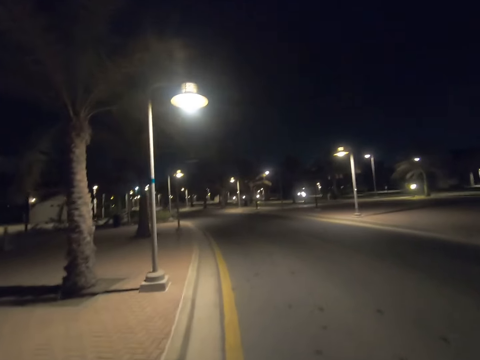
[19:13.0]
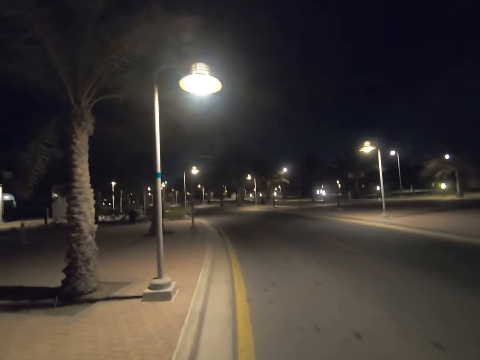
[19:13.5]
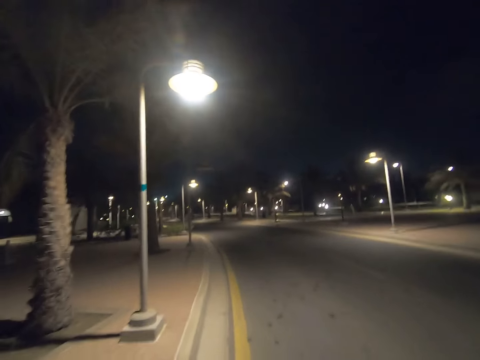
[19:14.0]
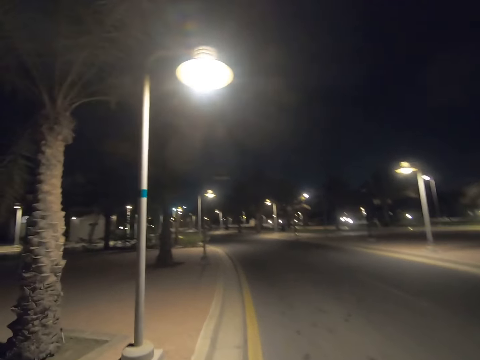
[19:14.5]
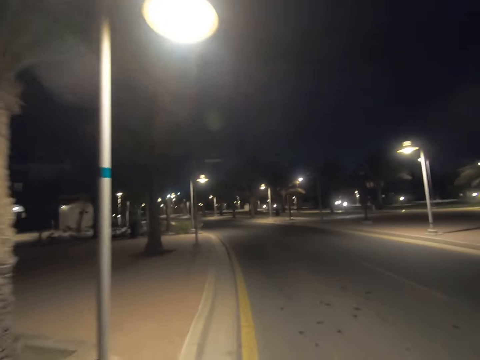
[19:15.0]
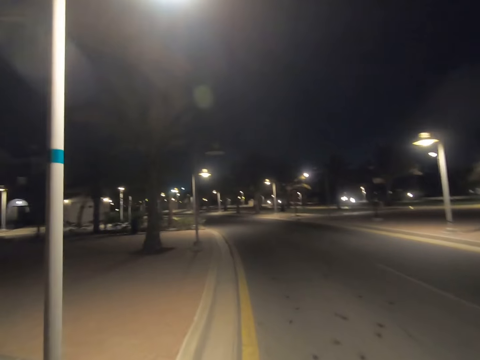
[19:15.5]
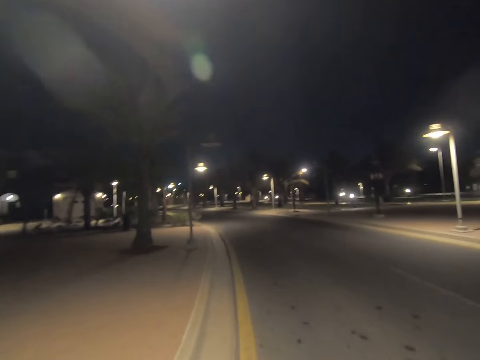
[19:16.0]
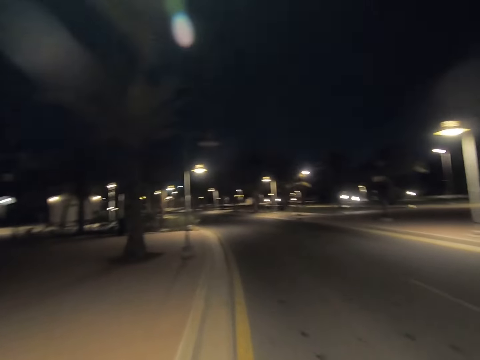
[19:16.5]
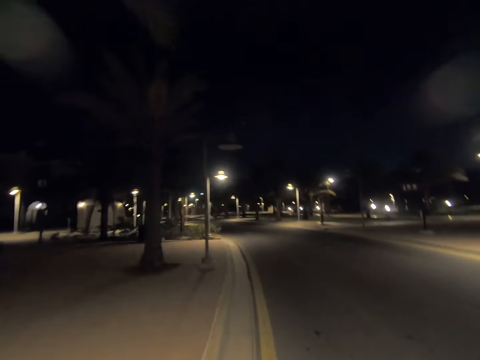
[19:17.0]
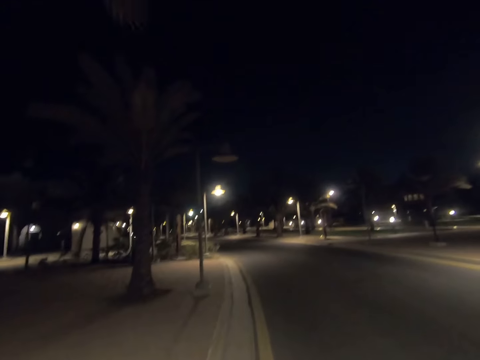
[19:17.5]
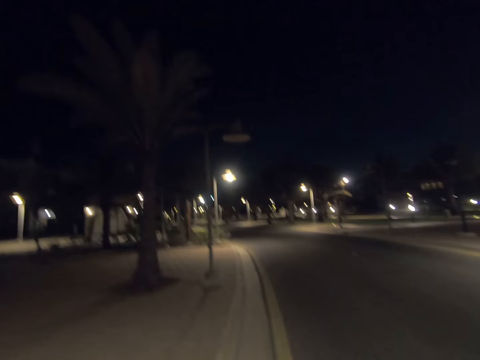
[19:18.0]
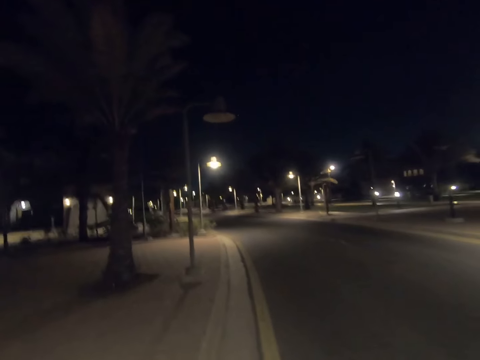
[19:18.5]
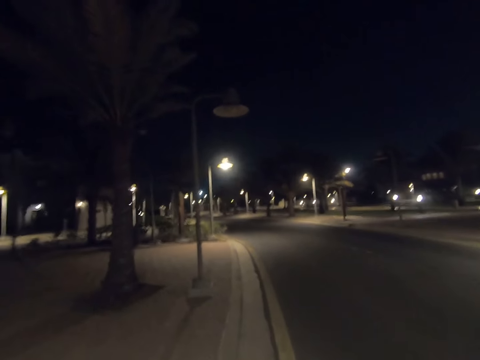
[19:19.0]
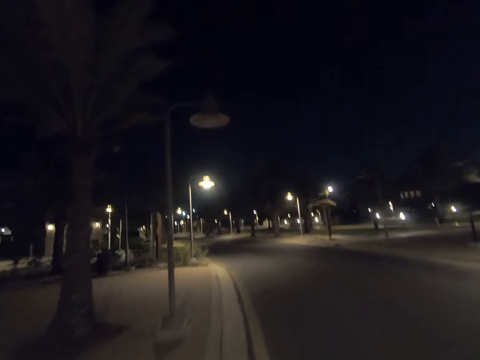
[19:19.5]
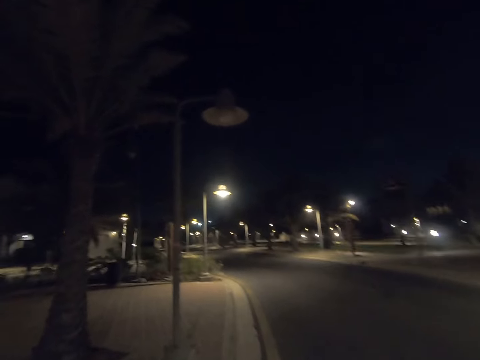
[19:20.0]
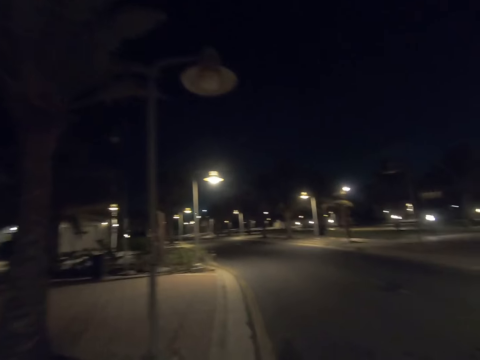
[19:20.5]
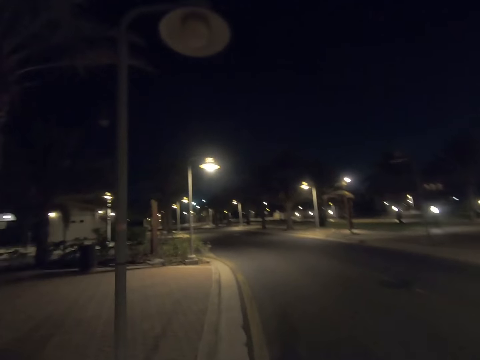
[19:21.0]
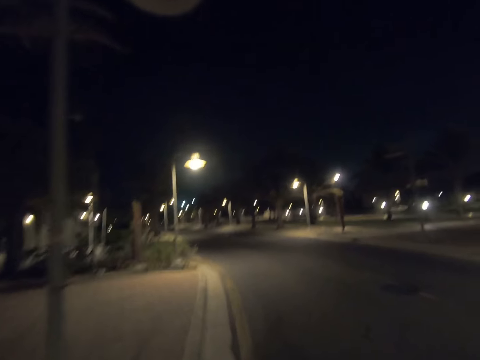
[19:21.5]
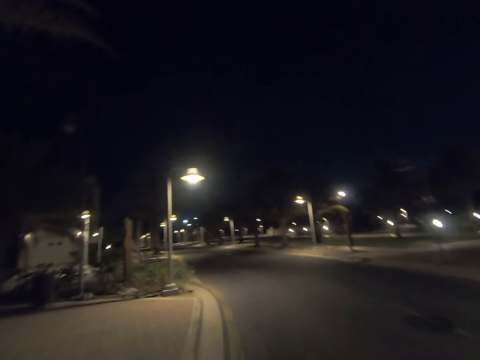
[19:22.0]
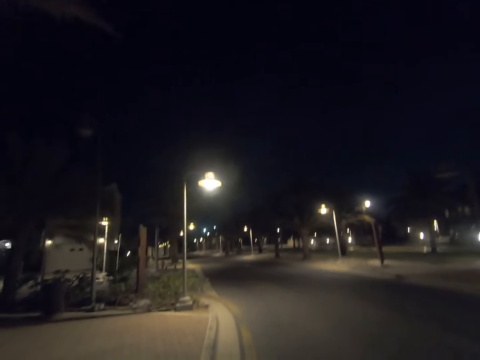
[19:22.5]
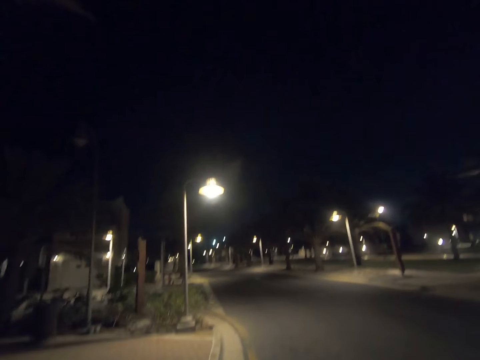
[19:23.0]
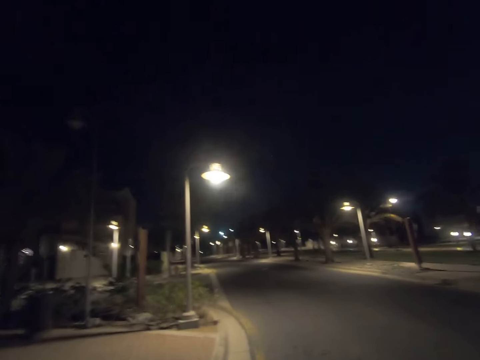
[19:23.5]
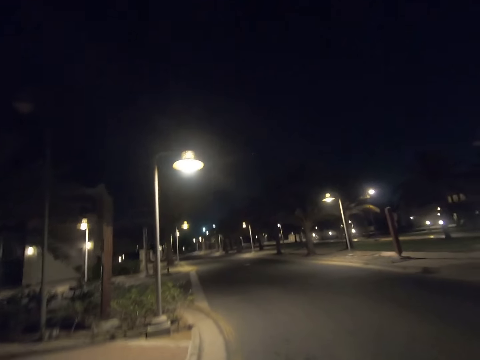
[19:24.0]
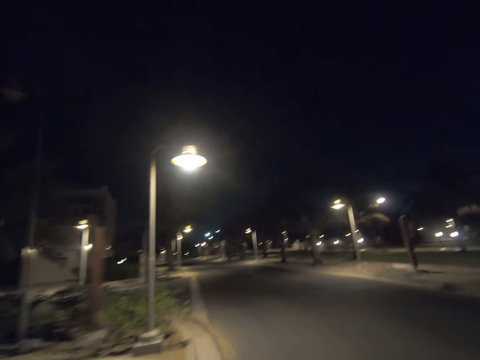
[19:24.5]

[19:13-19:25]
The camera wearer walks past a street light pole. They walk past a tree. They walk past a street light pole. They walk past a tree.

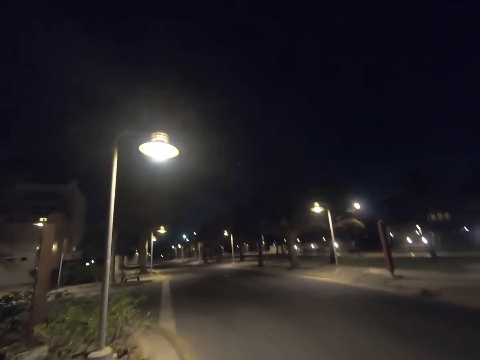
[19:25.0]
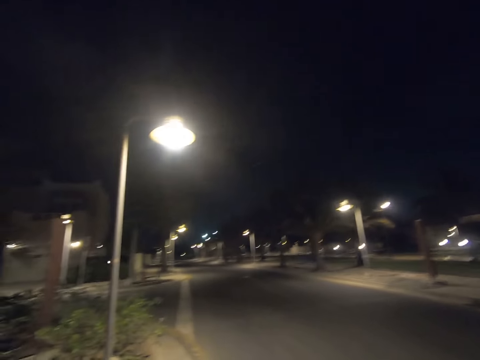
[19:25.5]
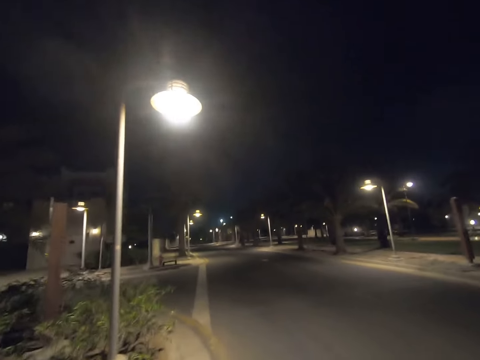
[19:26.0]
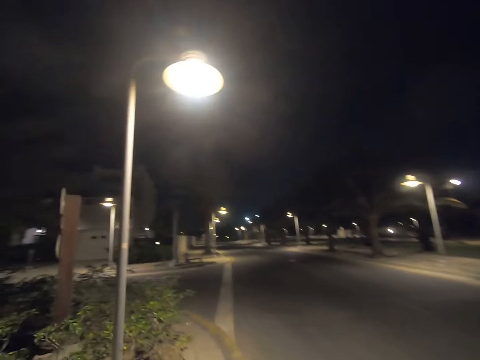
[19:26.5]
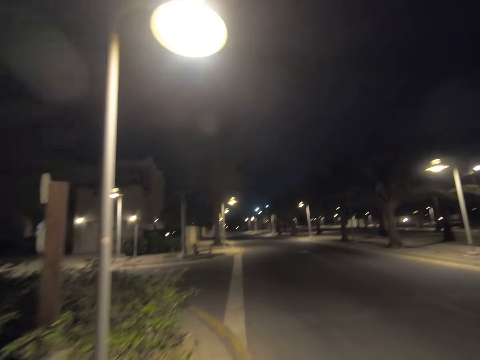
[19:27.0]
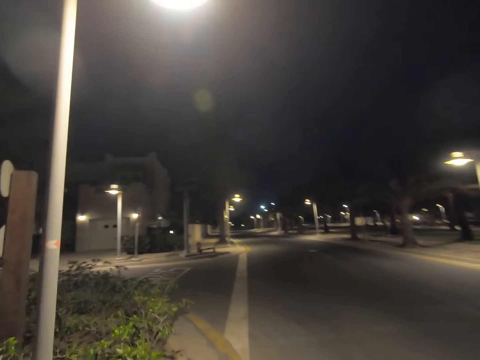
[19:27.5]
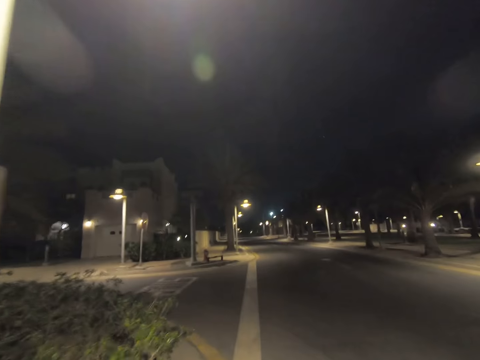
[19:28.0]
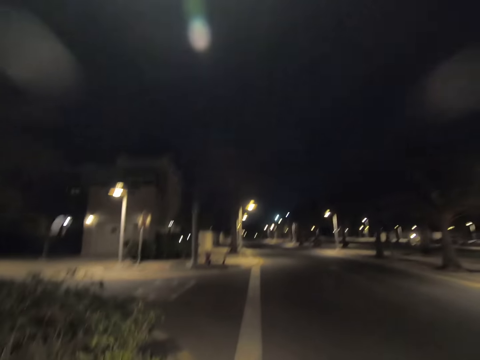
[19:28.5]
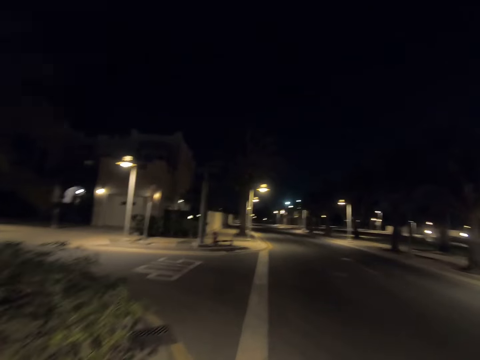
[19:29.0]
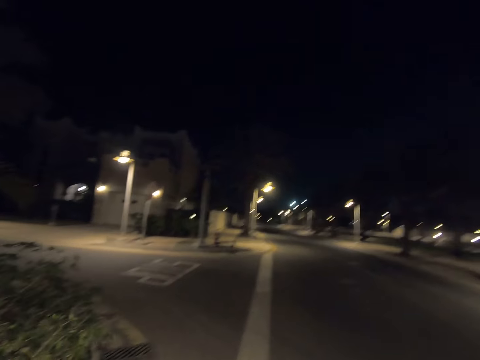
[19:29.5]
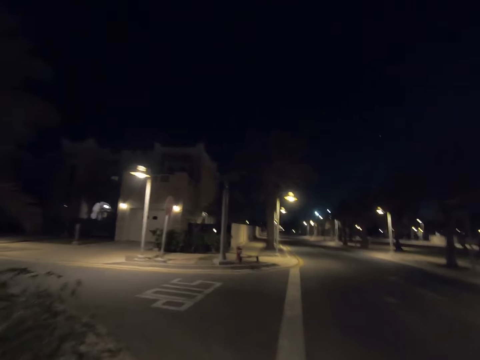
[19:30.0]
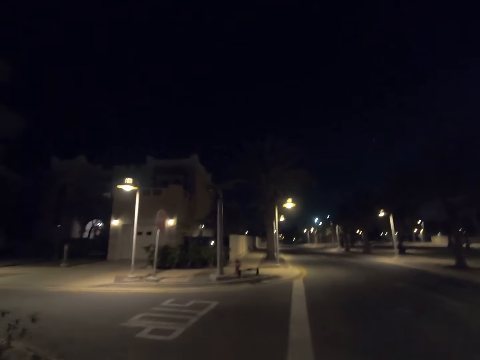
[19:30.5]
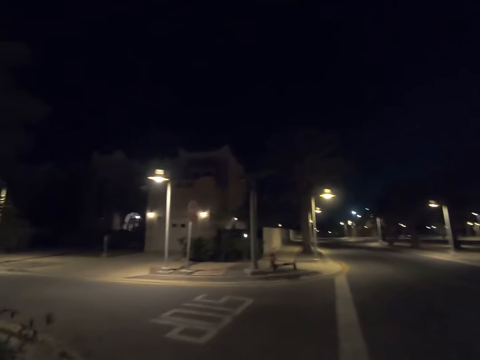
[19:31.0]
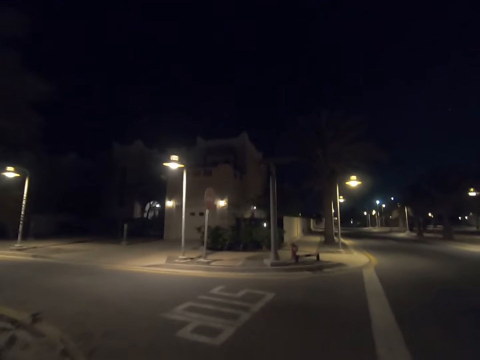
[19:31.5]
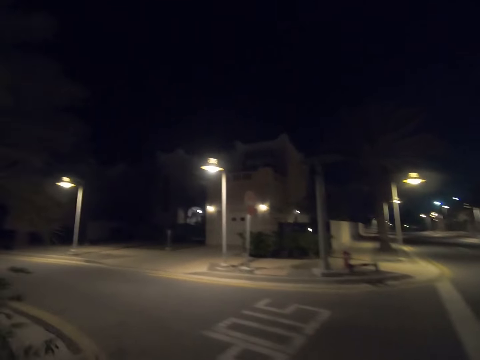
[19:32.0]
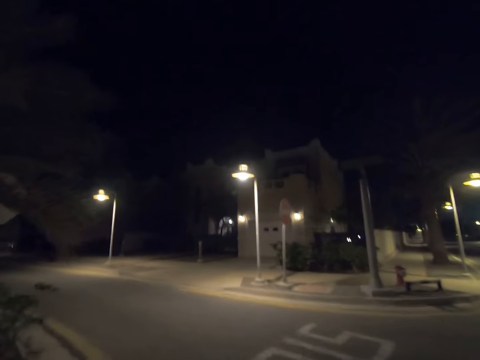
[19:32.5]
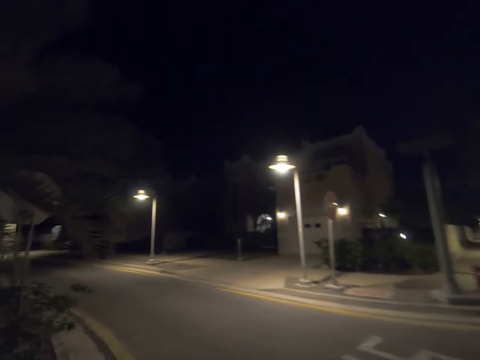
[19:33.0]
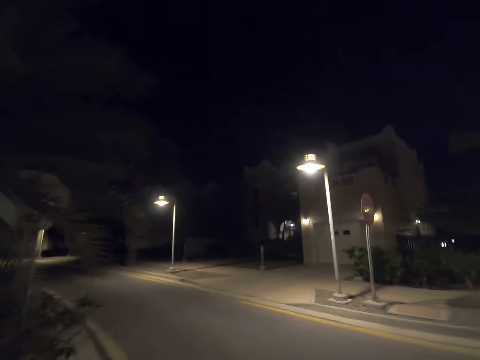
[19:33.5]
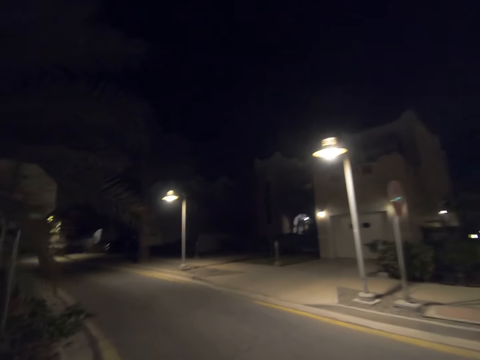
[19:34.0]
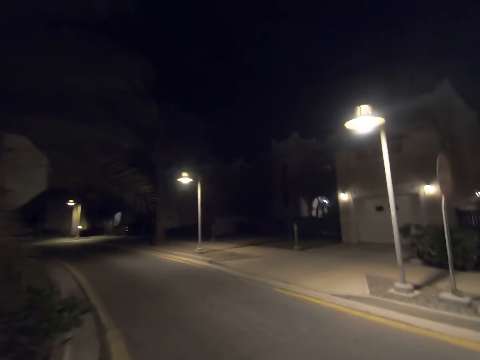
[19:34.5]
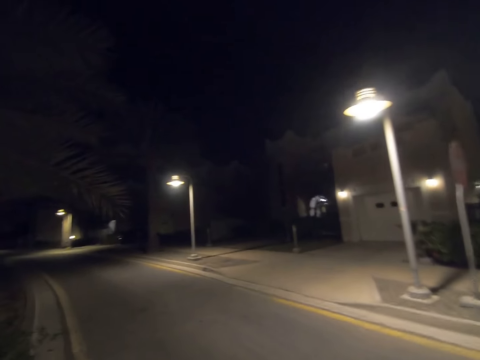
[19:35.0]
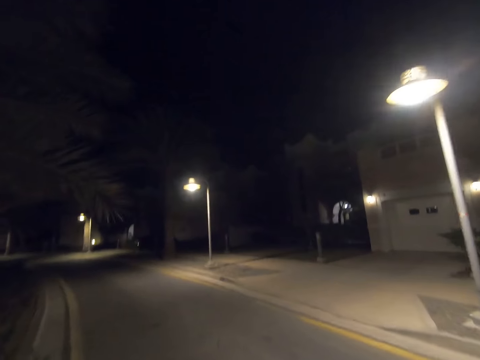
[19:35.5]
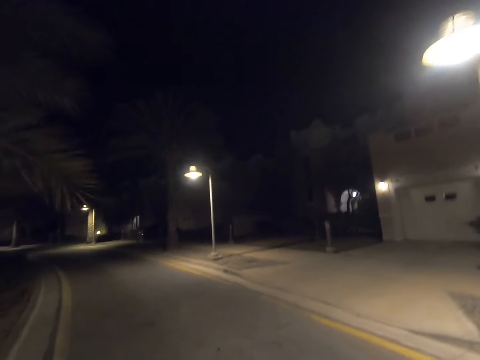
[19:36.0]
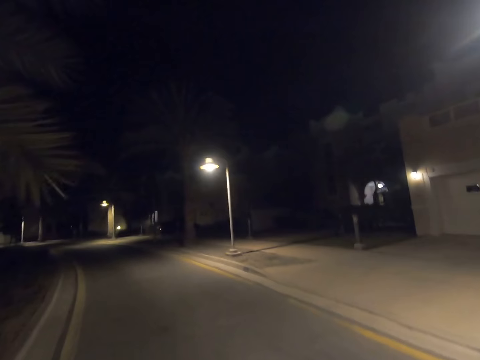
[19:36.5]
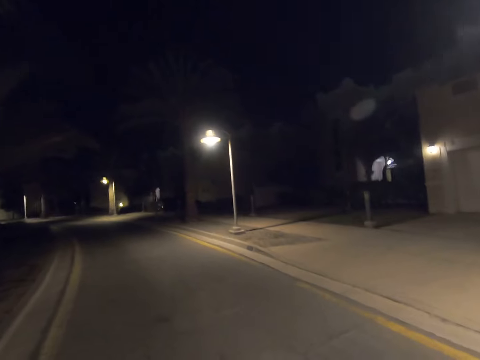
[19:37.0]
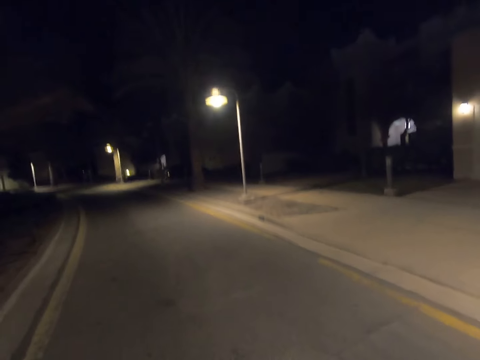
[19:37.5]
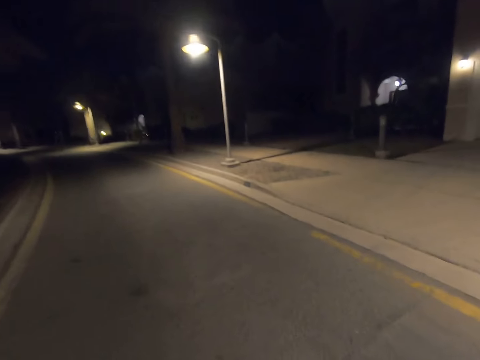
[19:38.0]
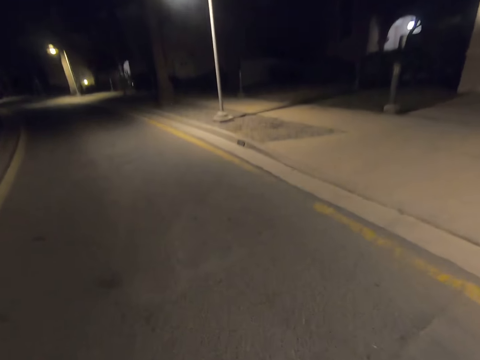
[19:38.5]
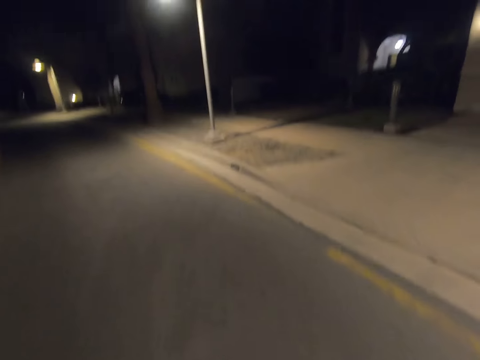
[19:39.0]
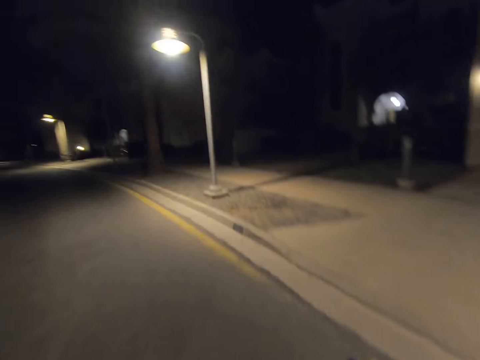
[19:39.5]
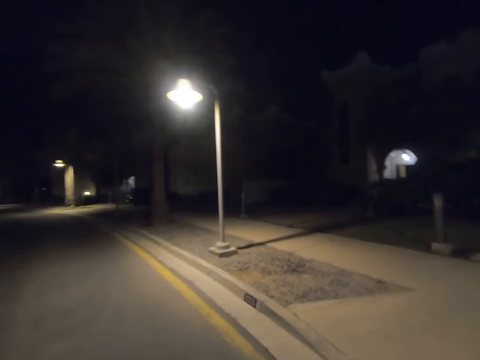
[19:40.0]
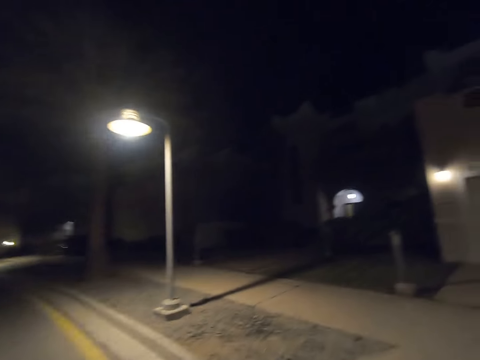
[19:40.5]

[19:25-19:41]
The camera wearer walks past a street light pole. He turns to his left. He walks past a street light pole. He walks on the road.
